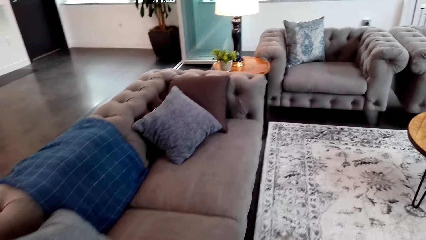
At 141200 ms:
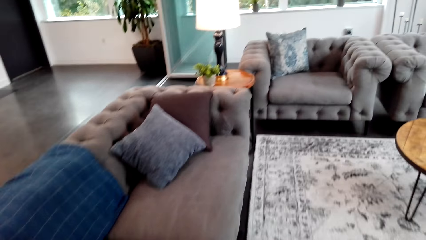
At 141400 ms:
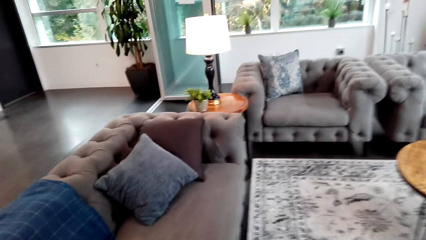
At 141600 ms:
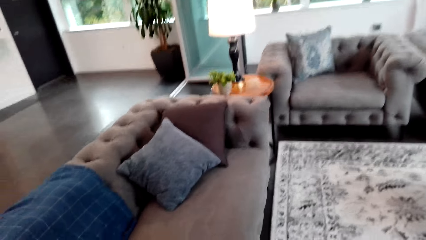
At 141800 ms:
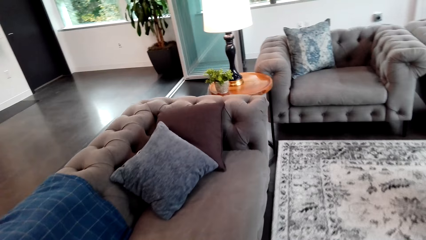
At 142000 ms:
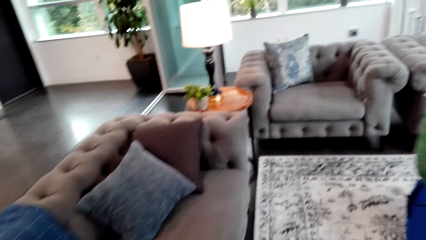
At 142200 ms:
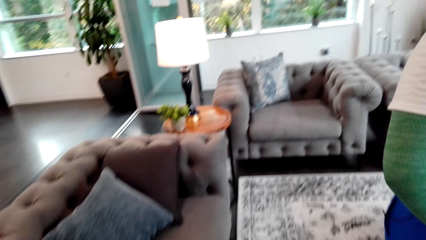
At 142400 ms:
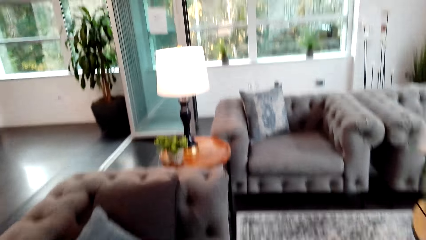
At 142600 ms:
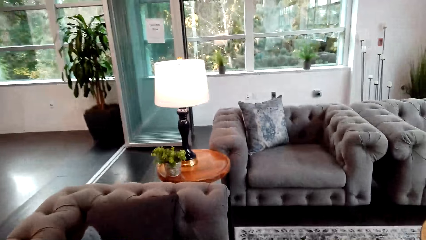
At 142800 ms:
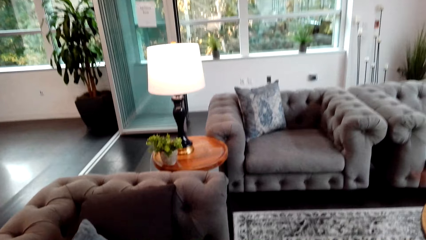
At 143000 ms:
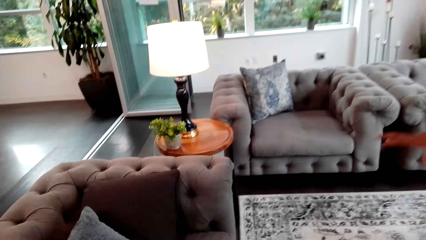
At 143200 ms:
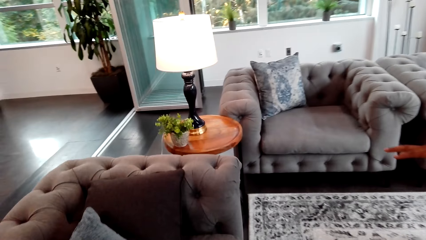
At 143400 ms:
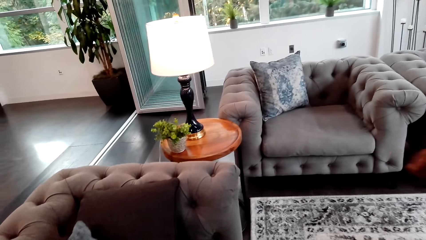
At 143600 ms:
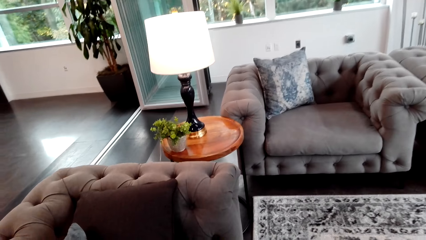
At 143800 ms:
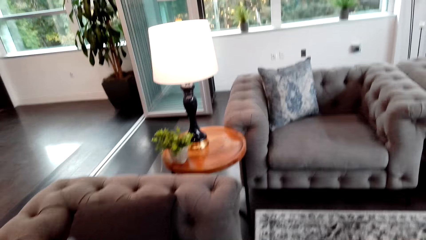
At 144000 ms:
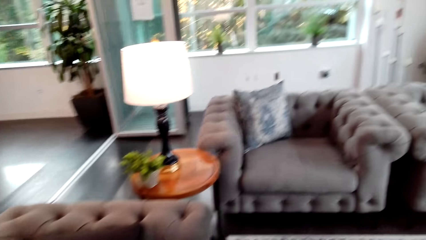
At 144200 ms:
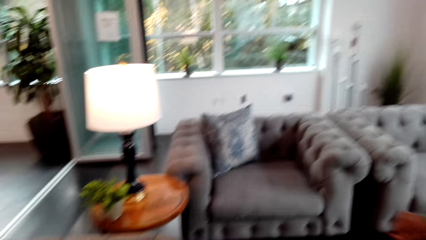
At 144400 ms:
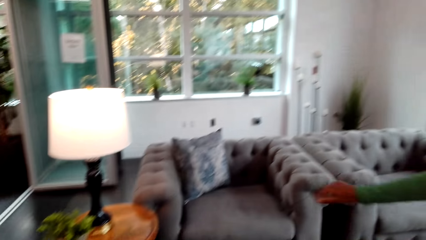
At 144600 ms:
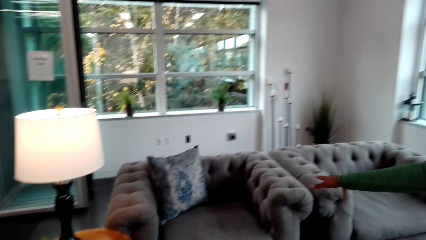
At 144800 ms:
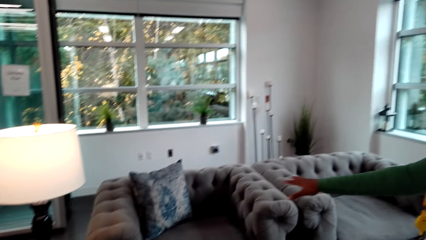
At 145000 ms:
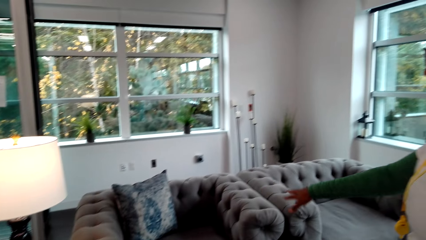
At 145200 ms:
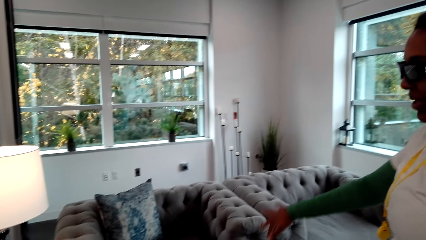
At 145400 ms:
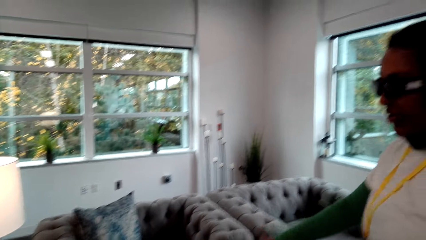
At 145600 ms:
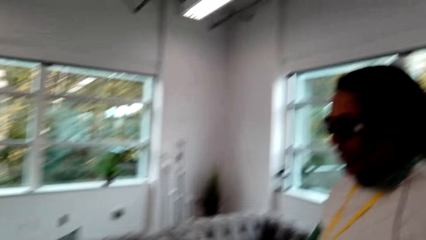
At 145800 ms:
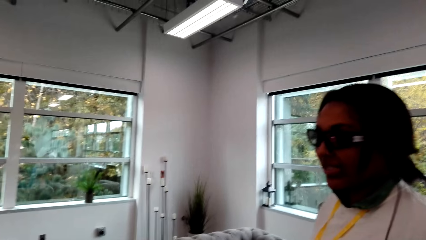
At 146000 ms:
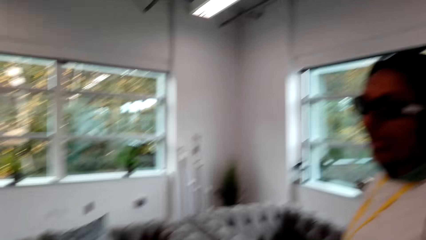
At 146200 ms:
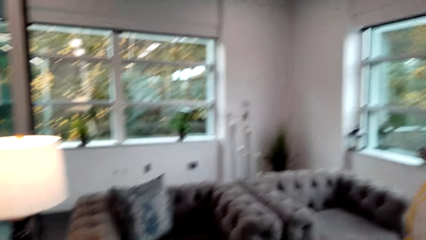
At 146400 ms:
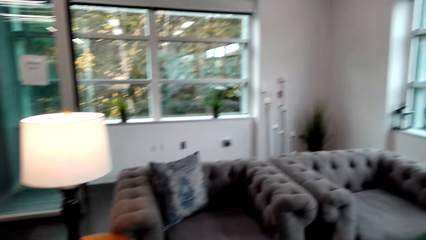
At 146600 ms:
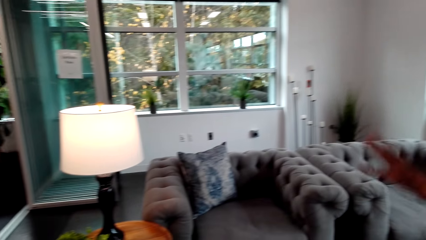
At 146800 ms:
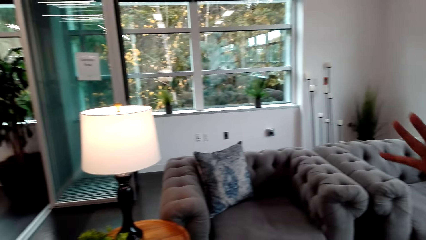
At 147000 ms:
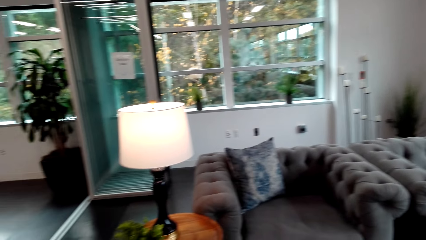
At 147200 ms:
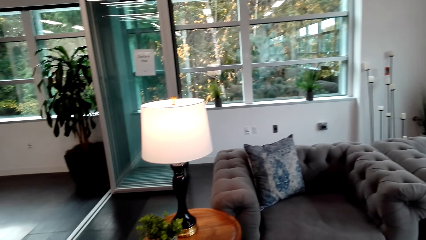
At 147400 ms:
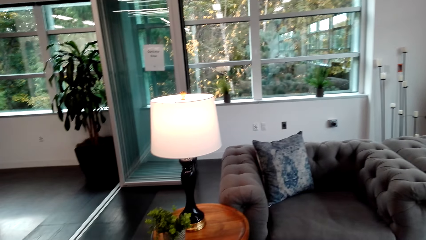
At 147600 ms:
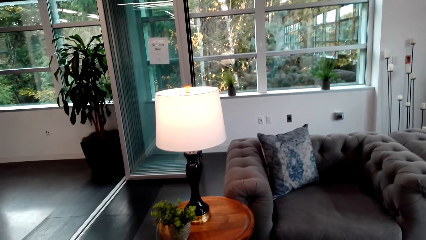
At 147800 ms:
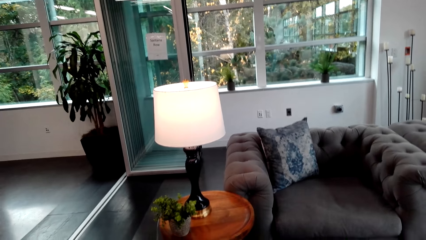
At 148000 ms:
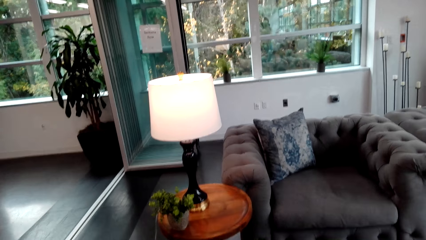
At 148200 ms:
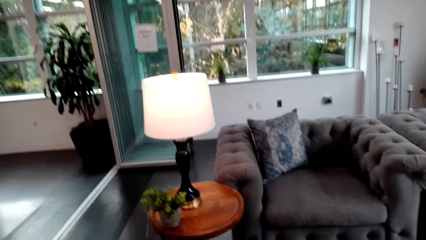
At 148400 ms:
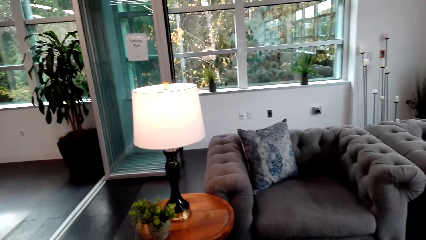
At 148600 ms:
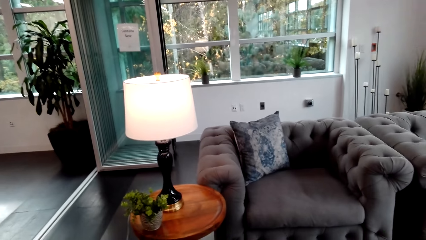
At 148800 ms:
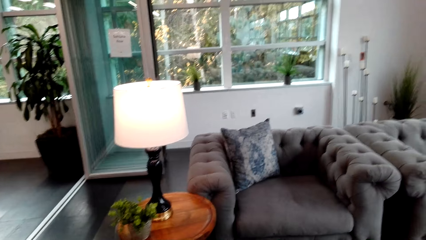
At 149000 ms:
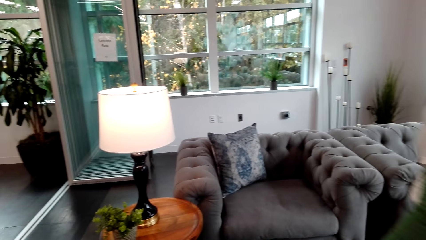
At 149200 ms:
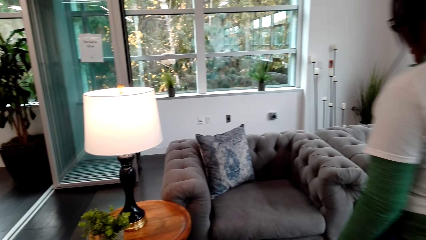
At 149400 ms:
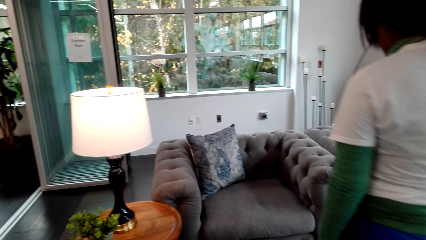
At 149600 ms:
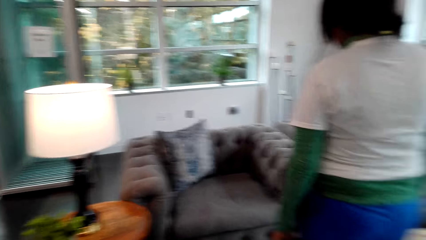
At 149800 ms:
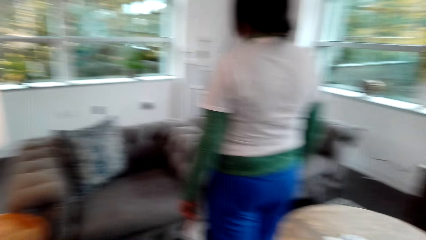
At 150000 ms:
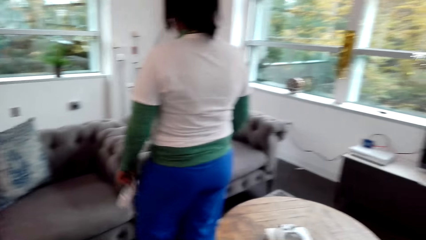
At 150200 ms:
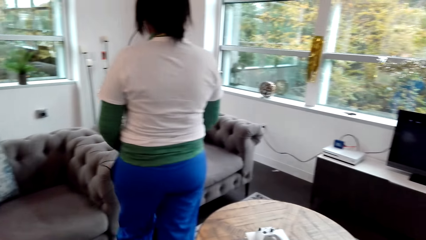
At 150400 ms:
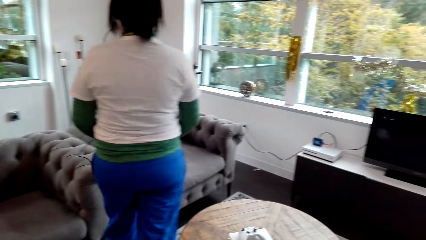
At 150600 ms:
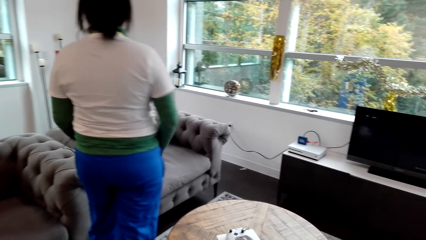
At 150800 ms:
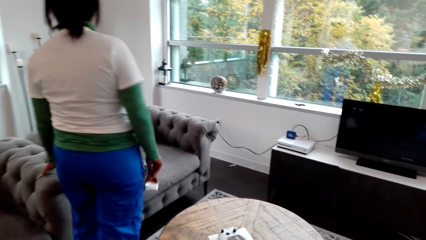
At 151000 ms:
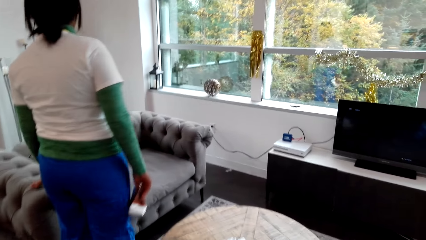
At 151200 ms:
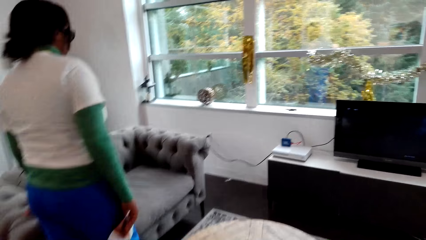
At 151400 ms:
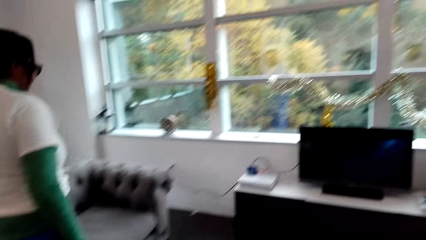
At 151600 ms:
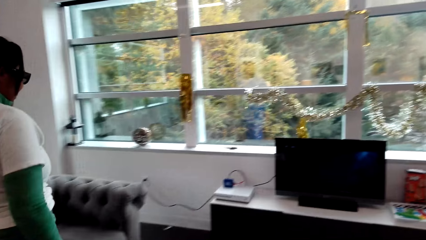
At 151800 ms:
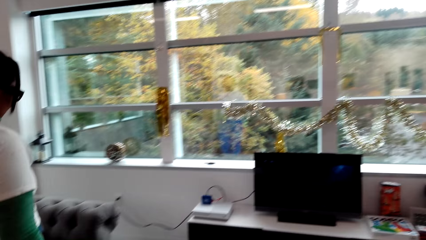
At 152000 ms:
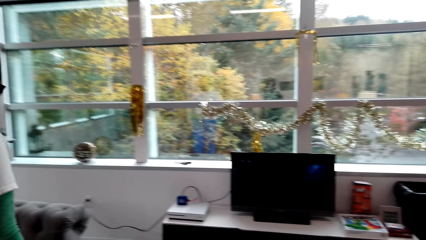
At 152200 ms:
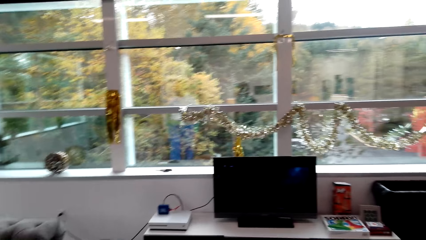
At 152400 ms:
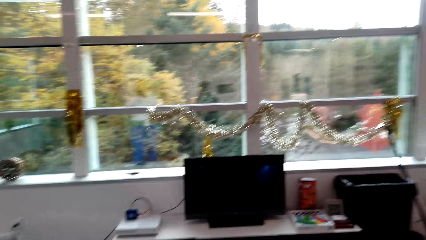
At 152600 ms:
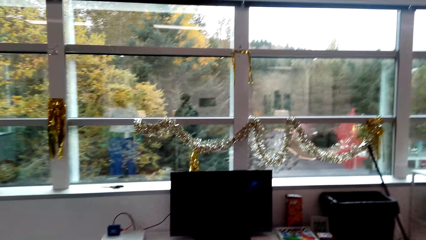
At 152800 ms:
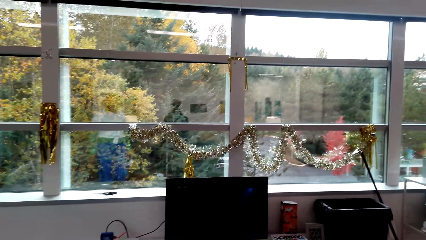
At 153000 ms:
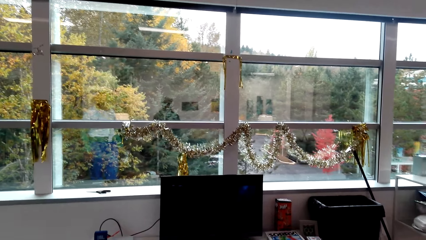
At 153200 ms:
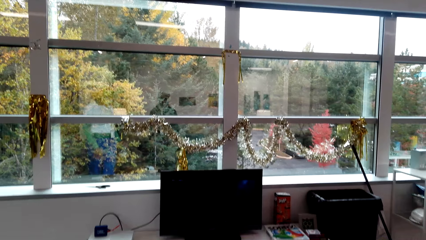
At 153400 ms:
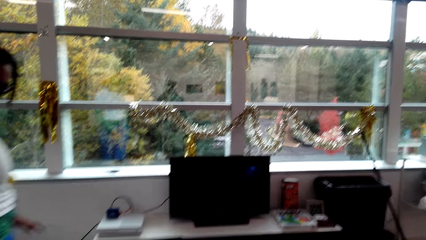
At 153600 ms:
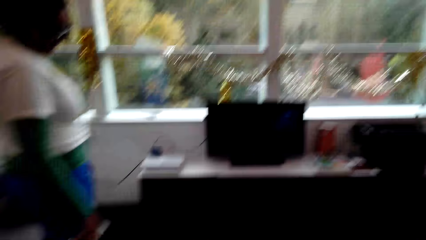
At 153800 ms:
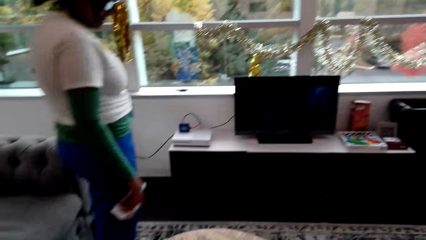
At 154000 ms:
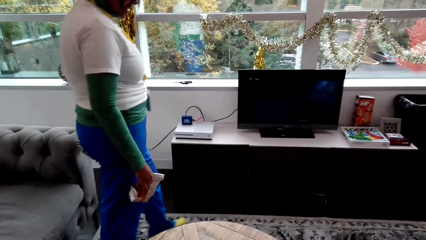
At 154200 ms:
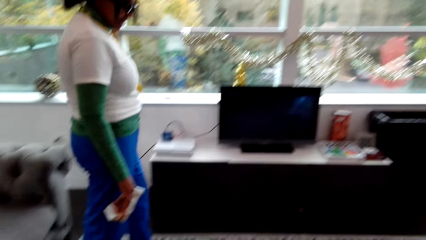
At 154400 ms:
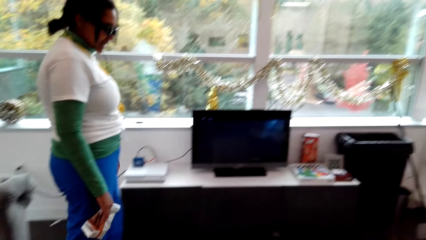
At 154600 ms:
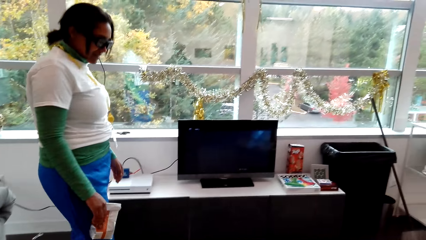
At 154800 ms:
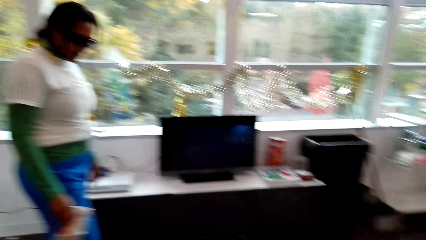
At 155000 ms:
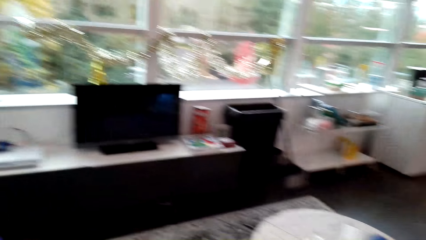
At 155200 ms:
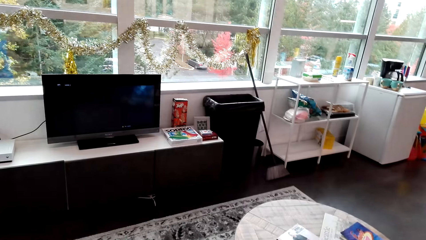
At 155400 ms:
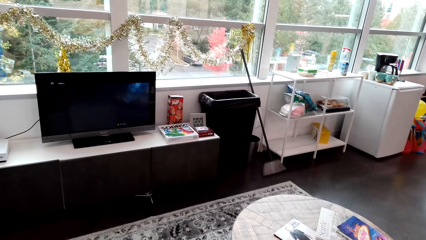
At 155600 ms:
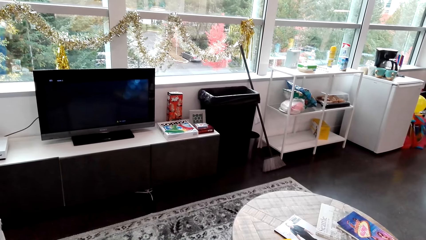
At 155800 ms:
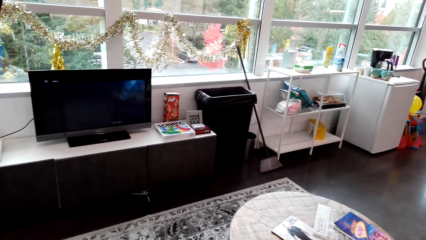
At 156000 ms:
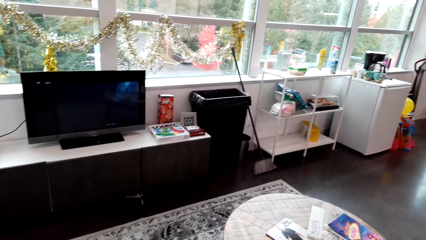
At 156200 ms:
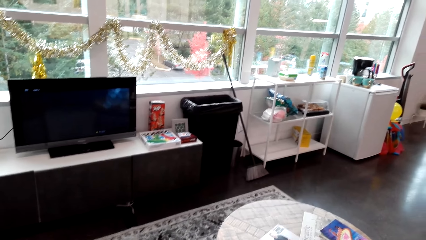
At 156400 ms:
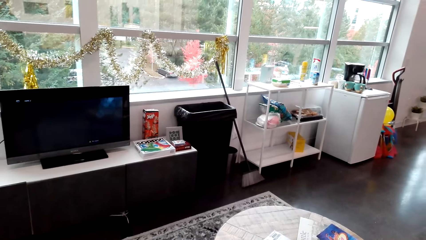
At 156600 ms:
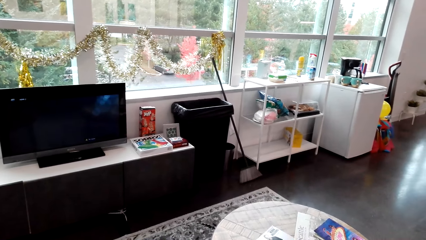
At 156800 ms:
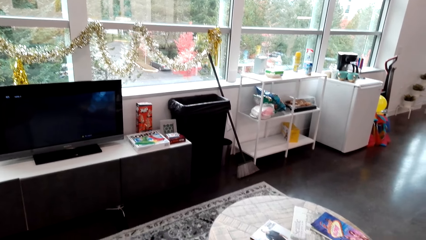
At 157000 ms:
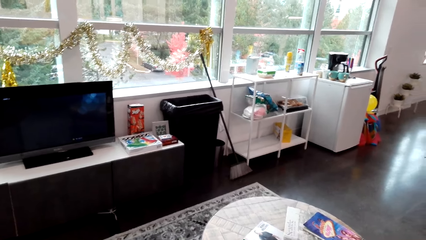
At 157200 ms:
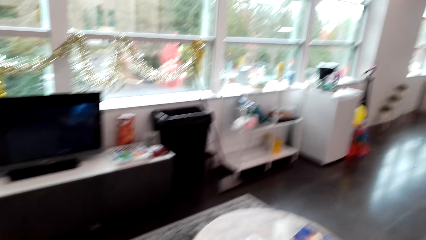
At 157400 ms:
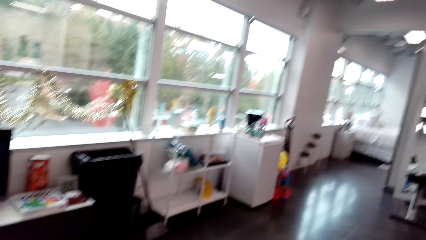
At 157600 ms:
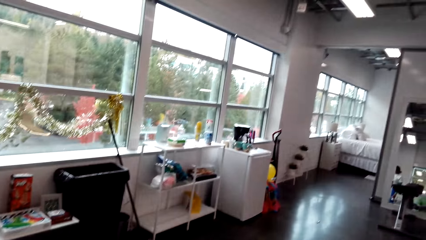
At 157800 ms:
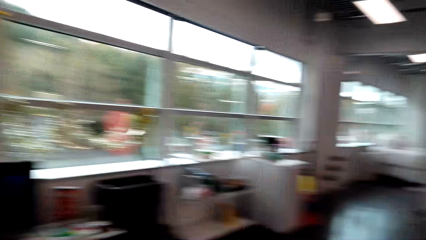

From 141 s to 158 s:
A person shows the camera wearer the sofa. The camera wearer stops by the living room. They look around.
